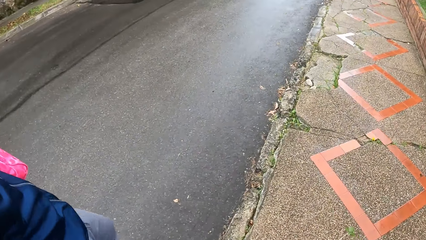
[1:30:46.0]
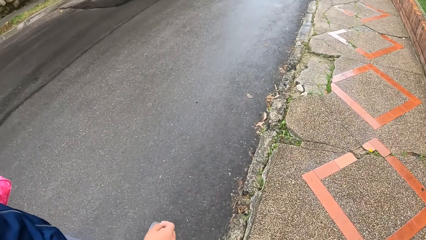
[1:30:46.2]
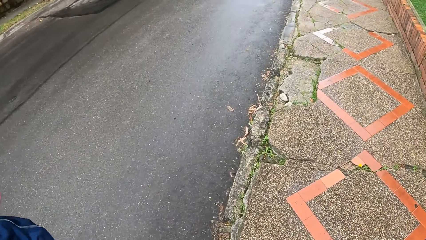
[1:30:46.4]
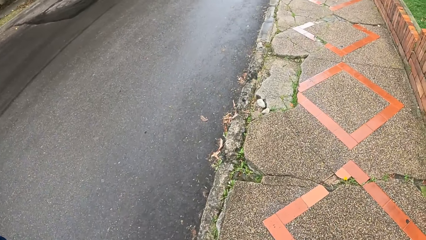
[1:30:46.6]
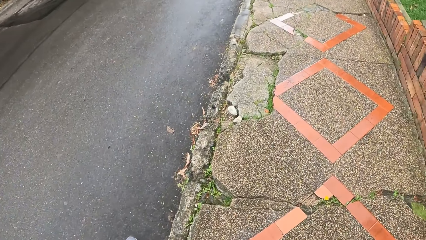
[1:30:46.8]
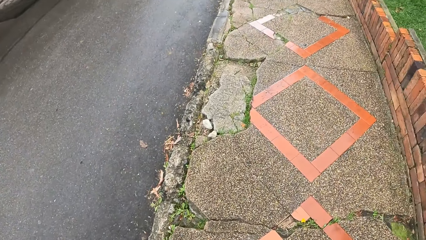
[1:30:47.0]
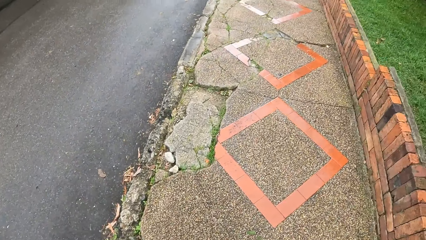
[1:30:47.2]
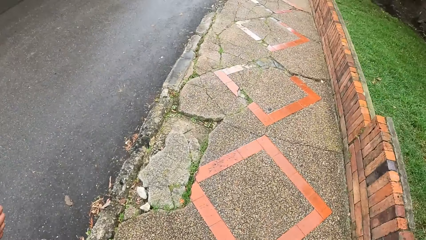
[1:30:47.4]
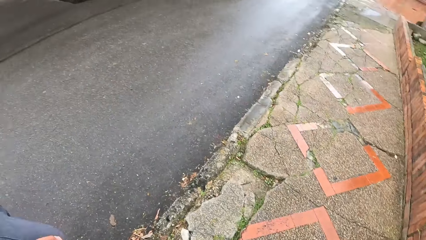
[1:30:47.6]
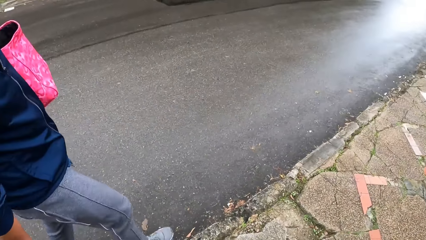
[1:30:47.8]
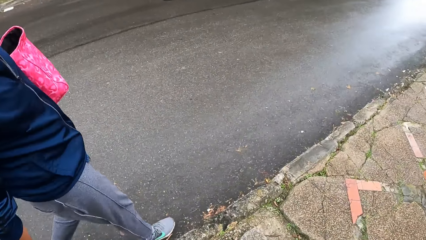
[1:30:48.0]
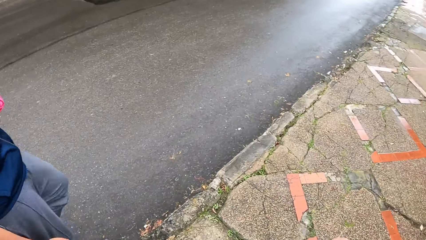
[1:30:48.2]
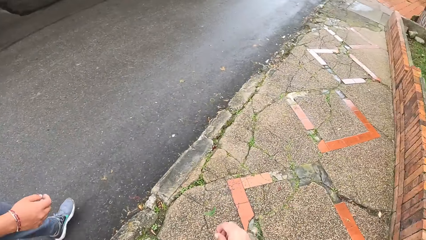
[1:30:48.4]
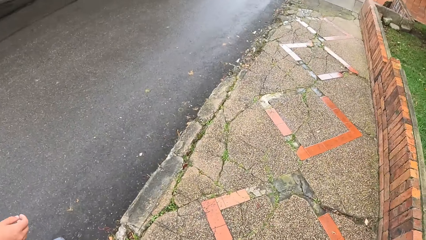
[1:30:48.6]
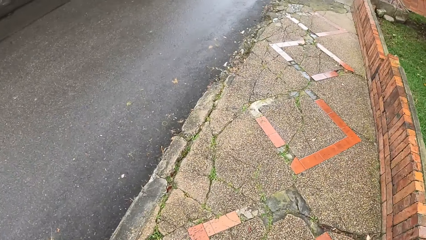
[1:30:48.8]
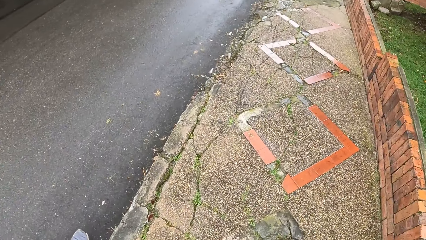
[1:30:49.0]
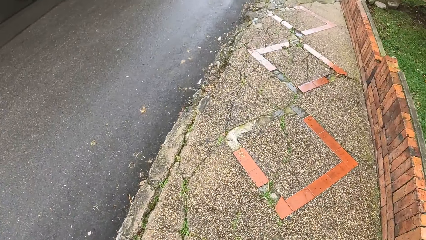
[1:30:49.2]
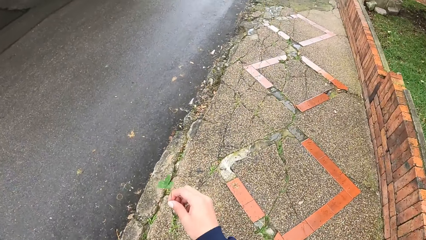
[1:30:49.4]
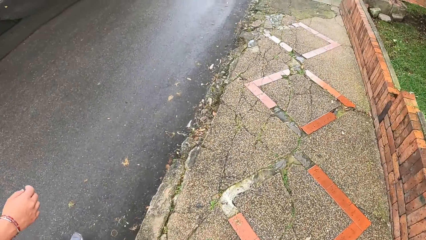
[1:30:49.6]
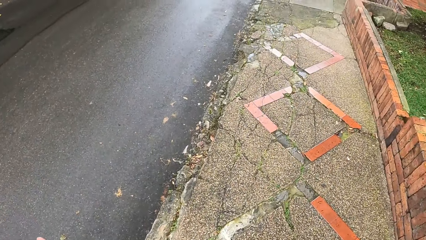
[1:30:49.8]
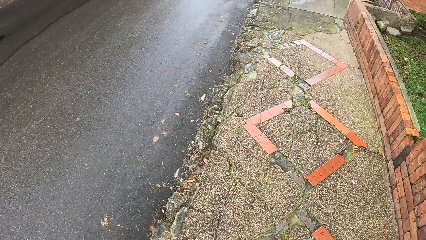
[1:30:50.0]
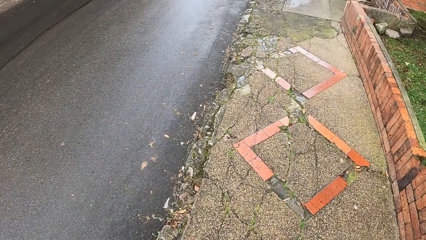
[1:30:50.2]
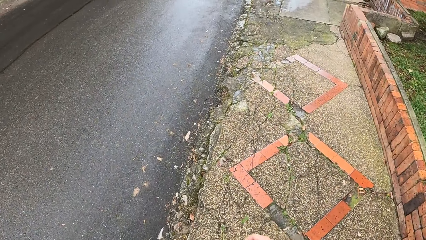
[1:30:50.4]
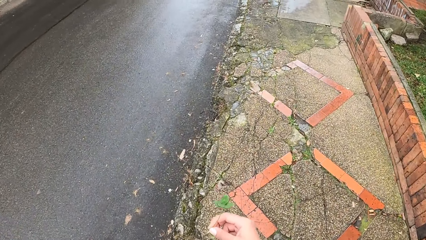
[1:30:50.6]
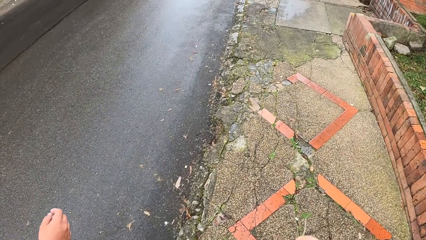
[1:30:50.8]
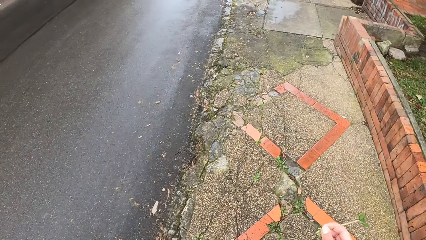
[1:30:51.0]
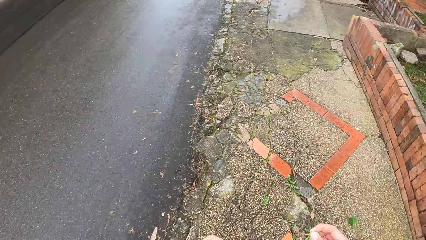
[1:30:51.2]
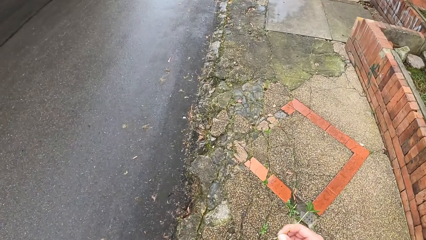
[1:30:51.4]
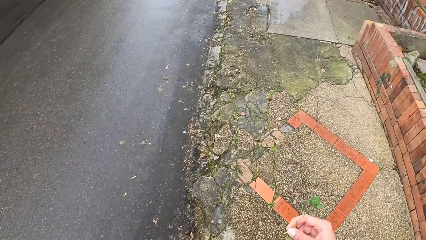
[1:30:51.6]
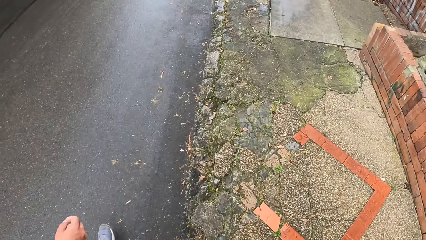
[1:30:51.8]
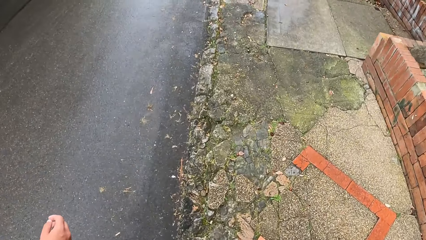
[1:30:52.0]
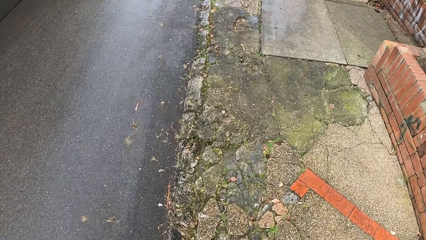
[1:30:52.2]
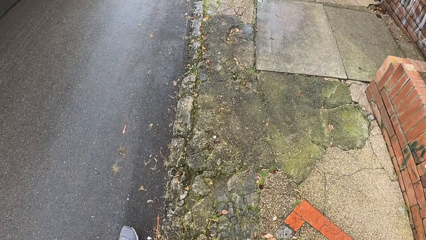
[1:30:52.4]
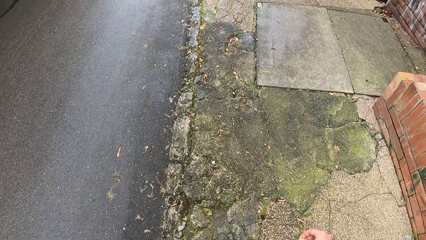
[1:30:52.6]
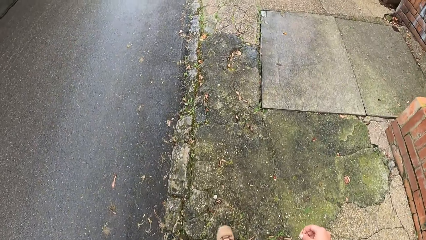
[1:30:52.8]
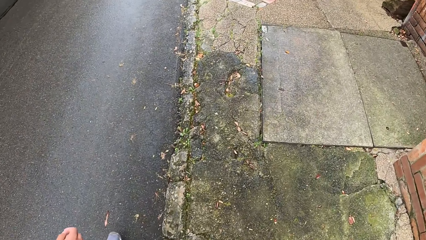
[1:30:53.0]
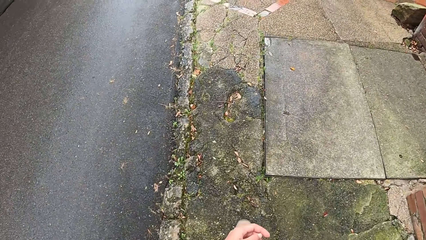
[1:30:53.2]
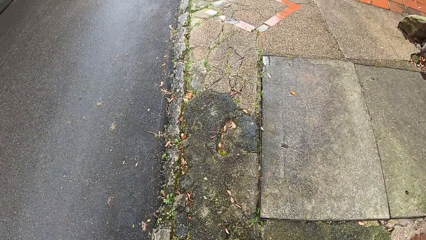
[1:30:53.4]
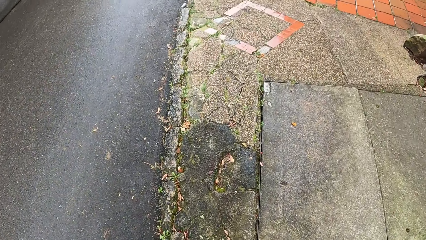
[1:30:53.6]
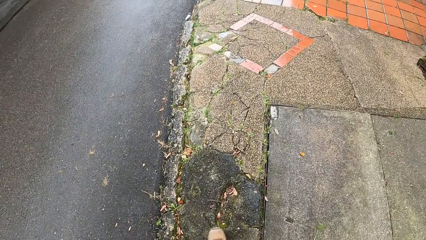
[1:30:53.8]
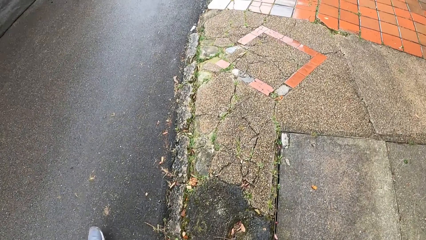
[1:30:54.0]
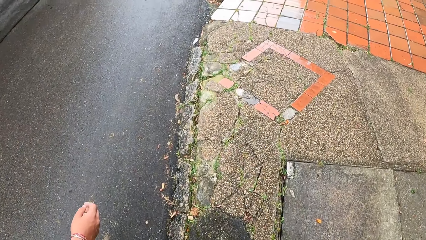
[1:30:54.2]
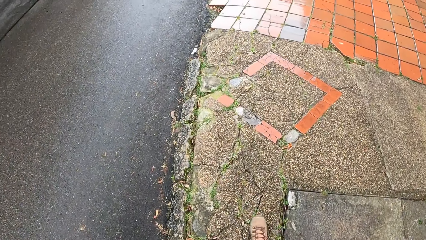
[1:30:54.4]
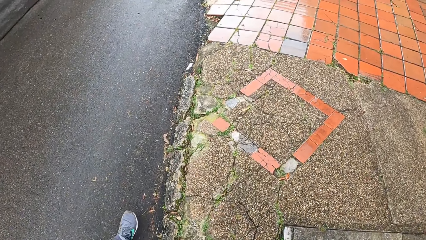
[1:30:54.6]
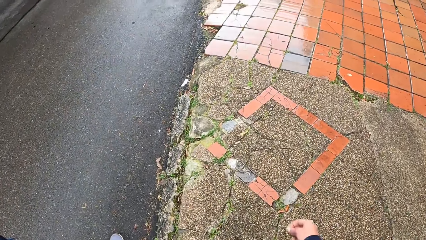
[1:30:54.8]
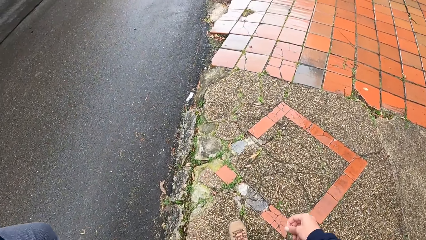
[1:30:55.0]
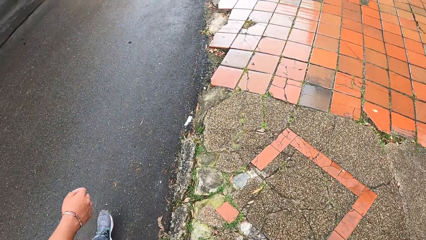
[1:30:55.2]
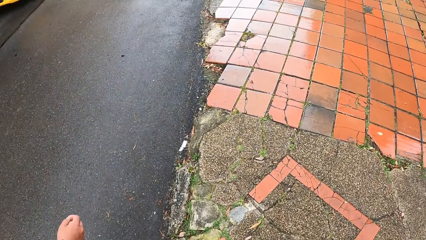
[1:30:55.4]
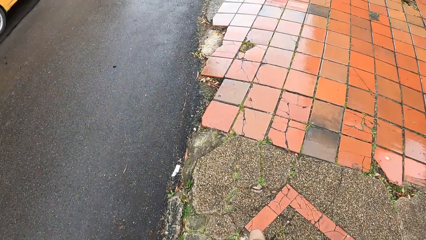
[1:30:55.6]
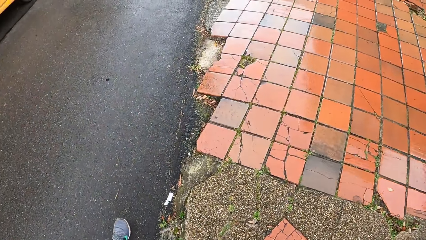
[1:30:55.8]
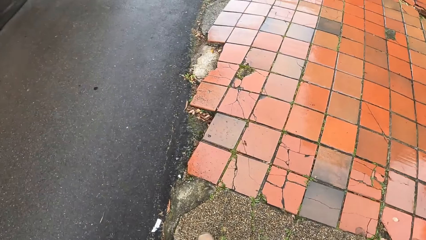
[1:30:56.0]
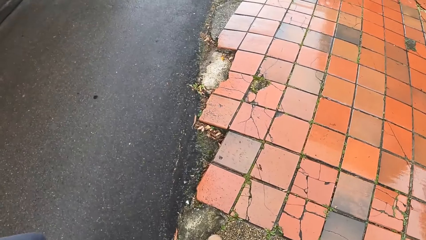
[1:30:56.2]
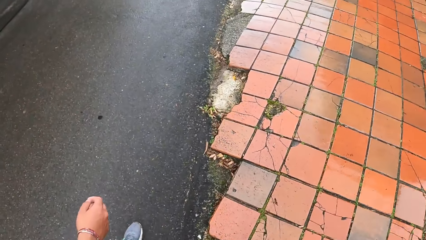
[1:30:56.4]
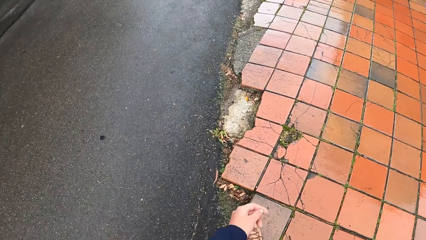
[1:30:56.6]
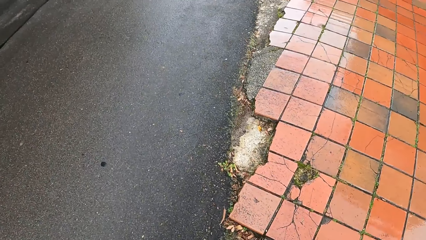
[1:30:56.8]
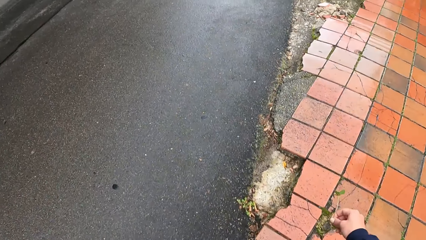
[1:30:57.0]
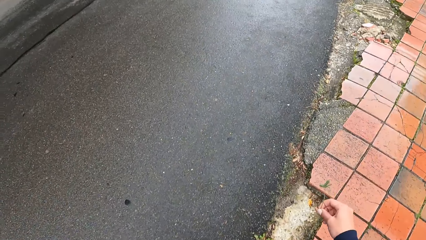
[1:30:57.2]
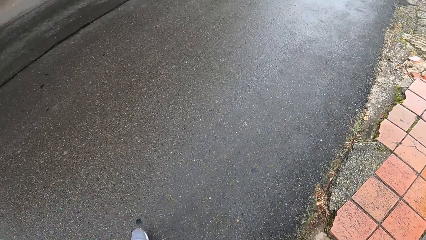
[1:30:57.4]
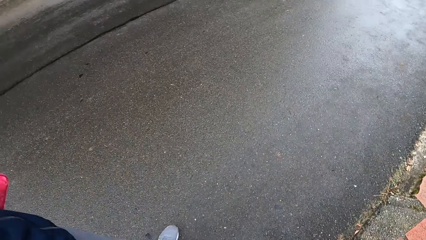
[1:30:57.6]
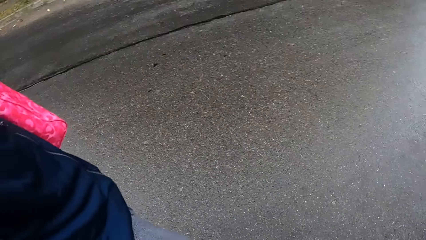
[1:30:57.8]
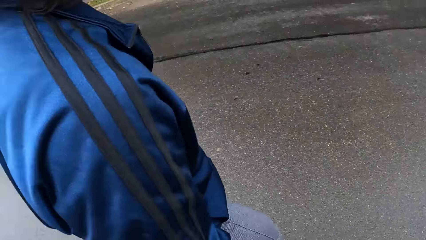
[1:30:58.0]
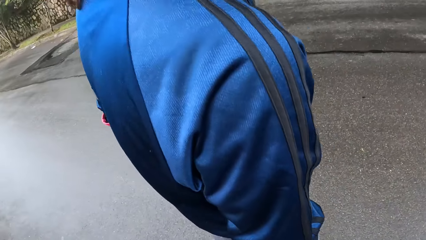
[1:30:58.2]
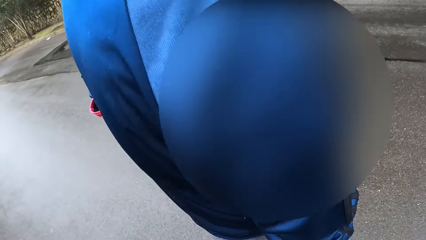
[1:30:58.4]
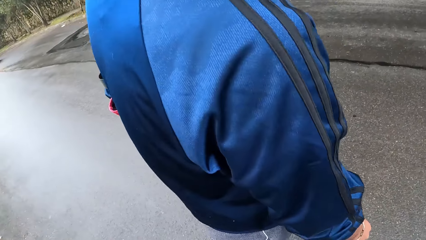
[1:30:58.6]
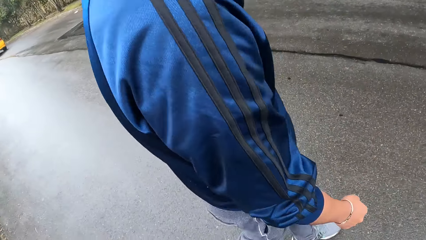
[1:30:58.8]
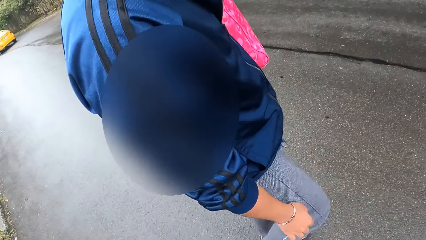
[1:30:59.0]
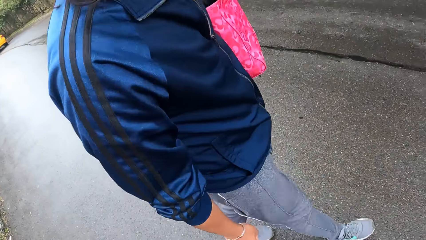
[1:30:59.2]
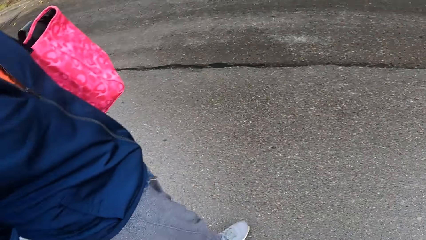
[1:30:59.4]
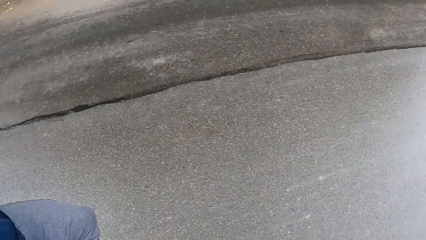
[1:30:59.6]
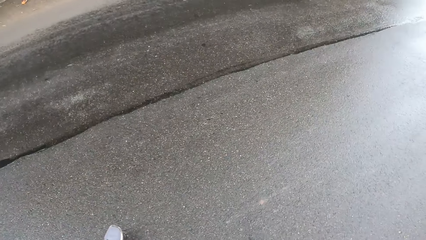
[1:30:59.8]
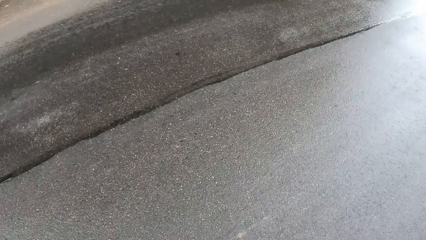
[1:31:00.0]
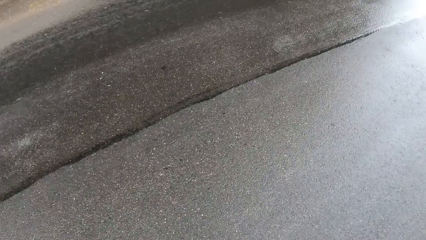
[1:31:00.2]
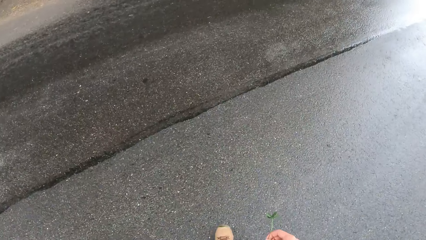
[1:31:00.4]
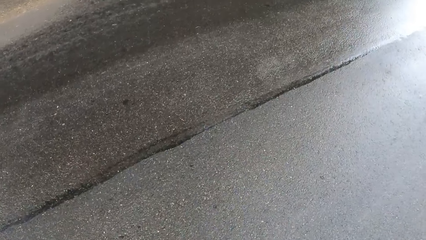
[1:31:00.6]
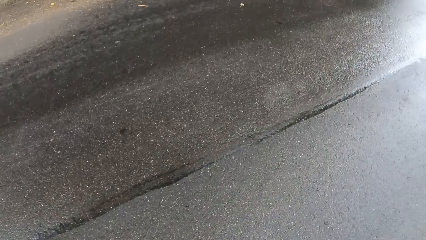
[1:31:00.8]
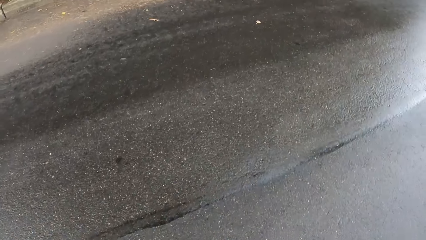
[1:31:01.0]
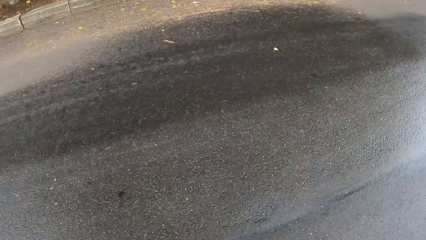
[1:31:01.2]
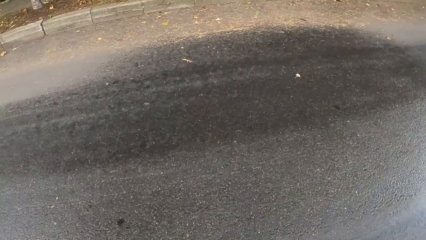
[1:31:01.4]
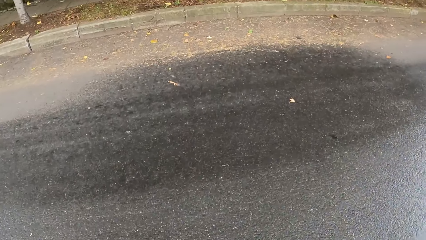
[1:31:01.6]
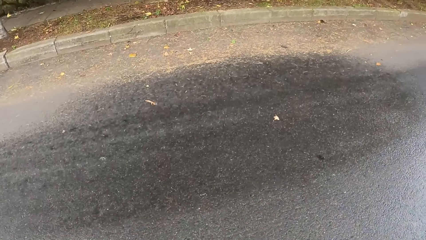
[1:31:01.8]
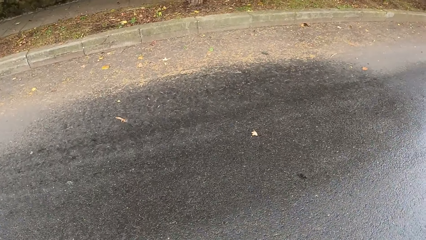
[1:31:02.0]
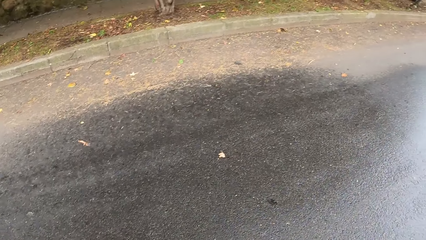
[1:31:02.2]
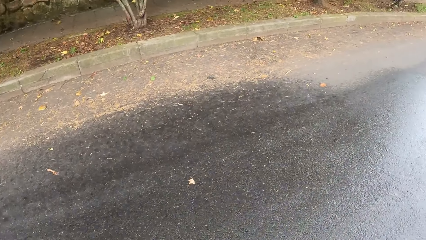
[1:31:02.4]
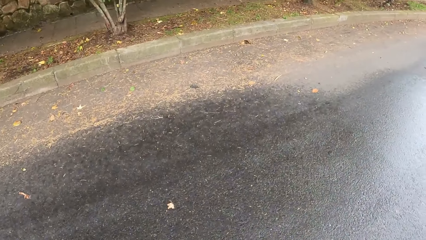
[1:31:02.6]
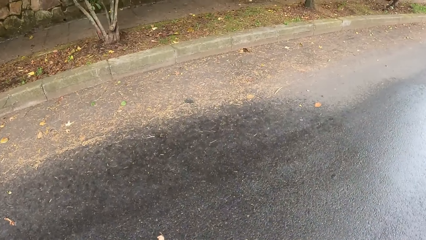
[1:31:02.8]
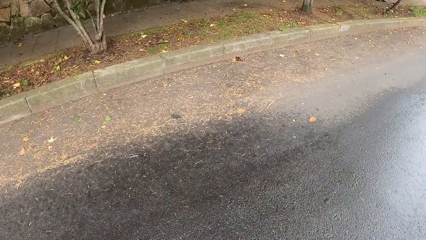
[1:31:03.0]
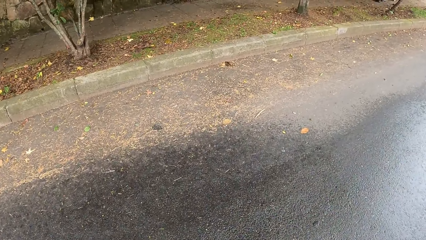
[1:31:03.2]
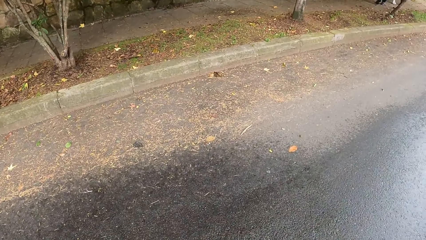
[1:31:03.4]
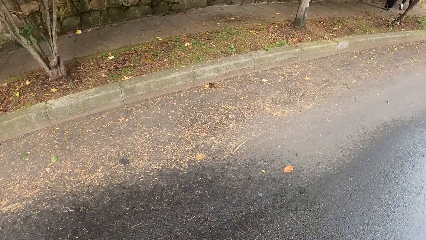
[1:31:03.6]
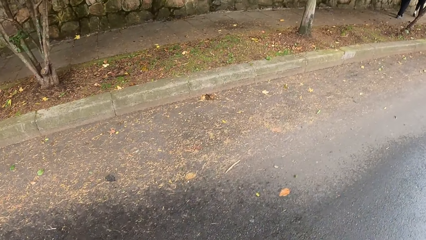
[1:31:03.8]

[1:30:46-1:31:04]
The camera wearer looks on the road. They look at a person.
